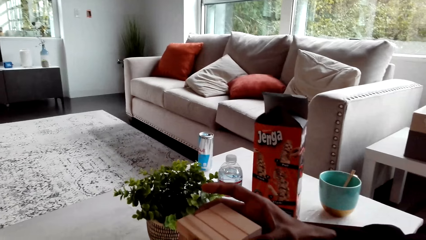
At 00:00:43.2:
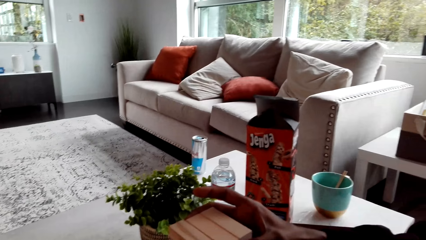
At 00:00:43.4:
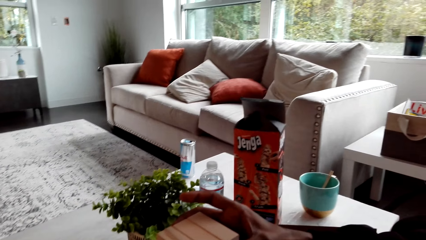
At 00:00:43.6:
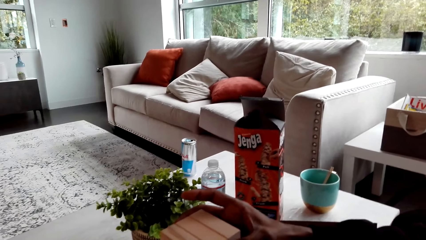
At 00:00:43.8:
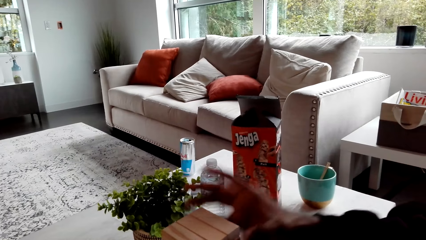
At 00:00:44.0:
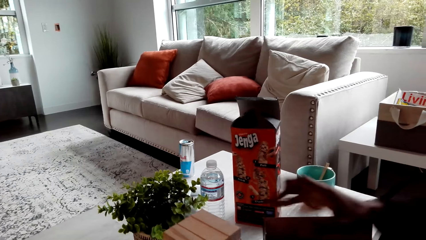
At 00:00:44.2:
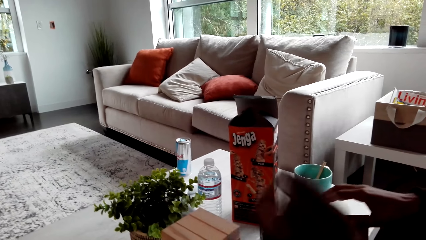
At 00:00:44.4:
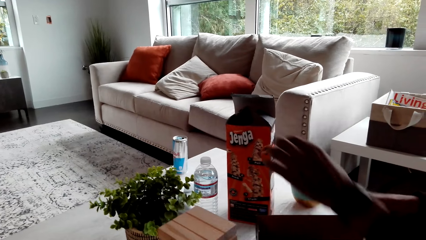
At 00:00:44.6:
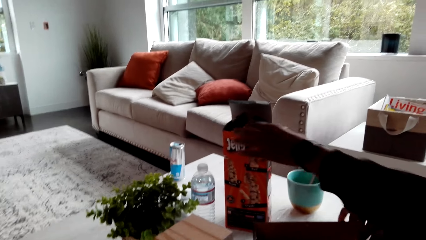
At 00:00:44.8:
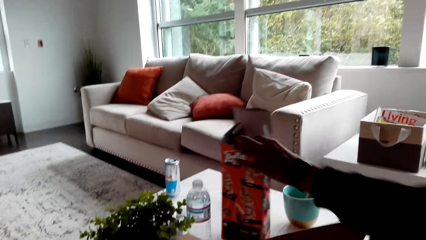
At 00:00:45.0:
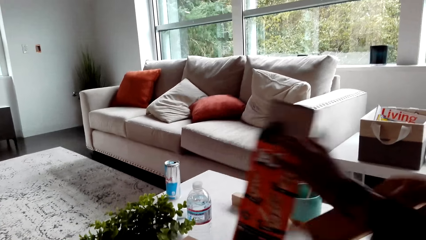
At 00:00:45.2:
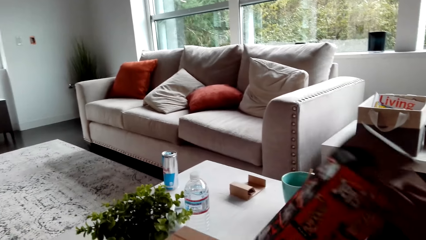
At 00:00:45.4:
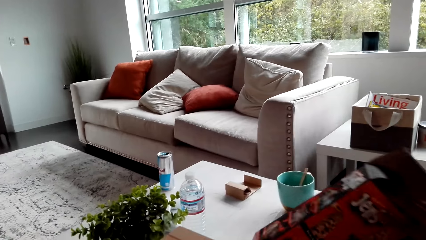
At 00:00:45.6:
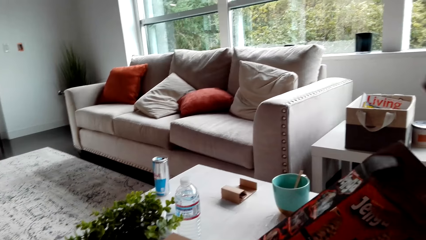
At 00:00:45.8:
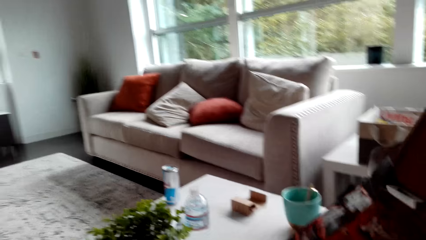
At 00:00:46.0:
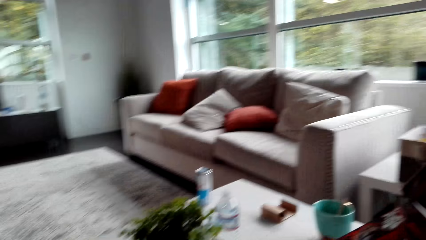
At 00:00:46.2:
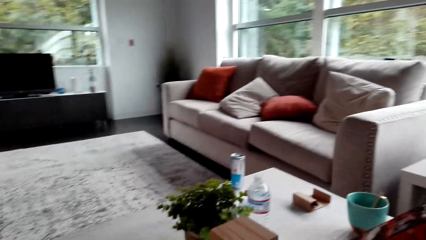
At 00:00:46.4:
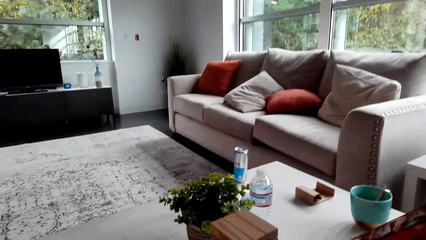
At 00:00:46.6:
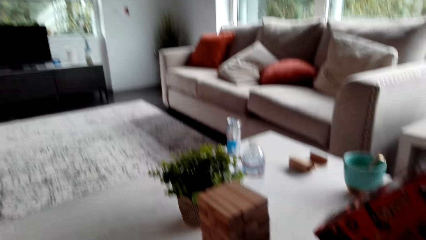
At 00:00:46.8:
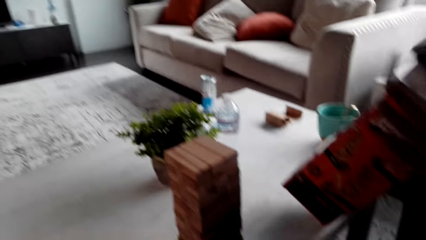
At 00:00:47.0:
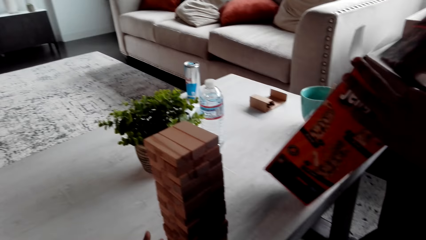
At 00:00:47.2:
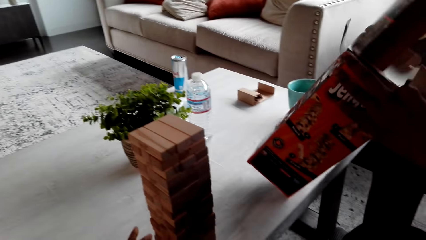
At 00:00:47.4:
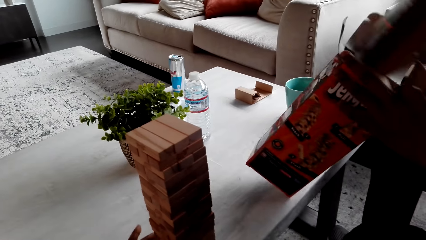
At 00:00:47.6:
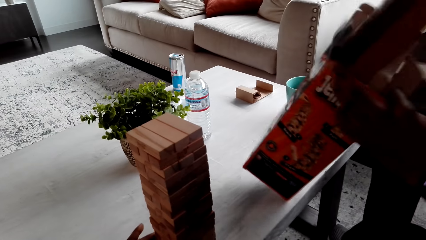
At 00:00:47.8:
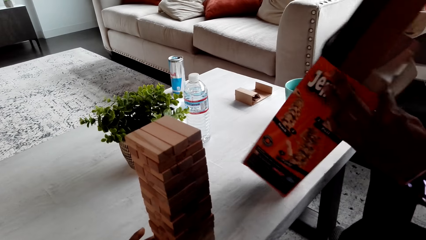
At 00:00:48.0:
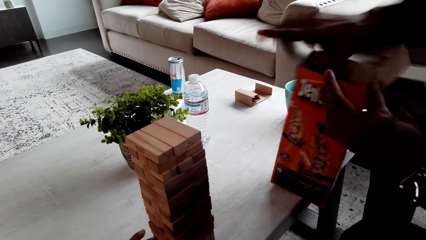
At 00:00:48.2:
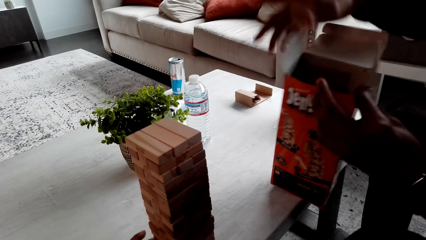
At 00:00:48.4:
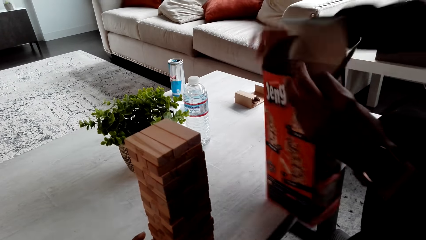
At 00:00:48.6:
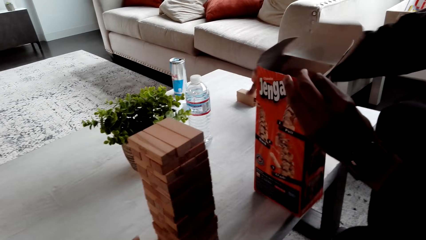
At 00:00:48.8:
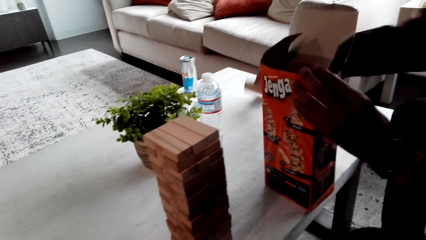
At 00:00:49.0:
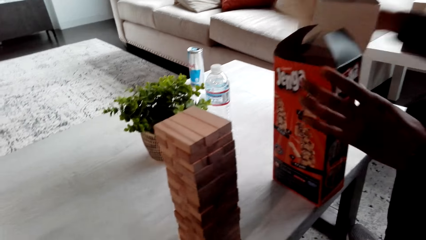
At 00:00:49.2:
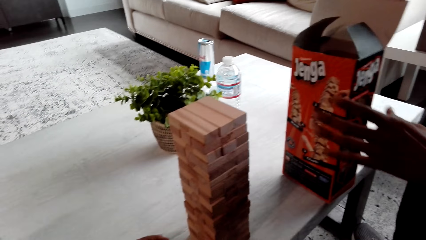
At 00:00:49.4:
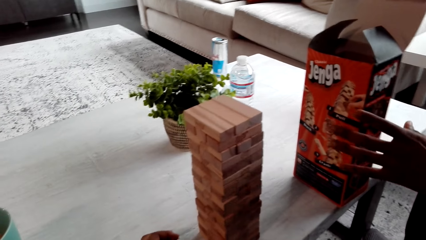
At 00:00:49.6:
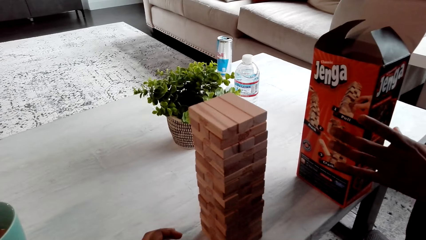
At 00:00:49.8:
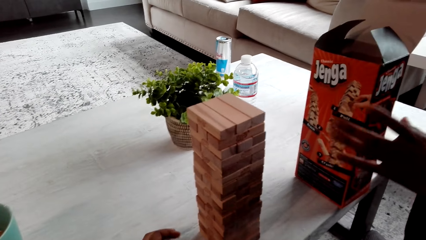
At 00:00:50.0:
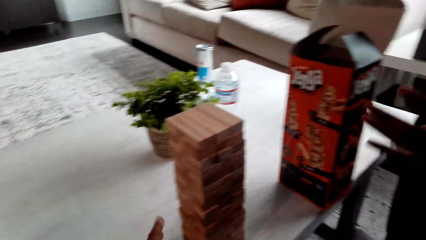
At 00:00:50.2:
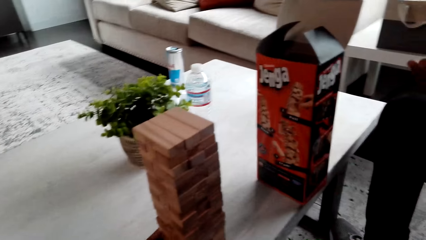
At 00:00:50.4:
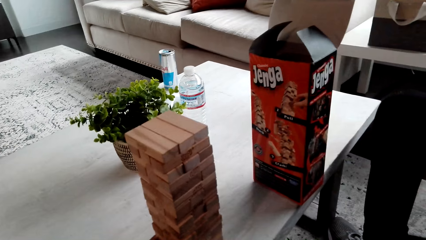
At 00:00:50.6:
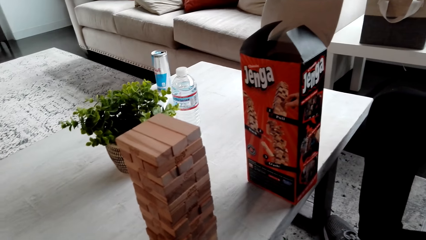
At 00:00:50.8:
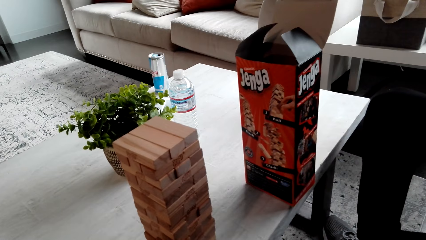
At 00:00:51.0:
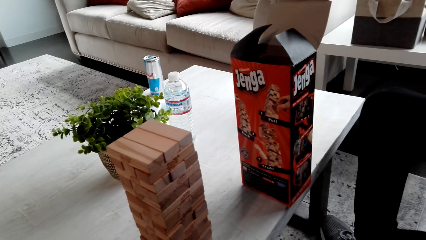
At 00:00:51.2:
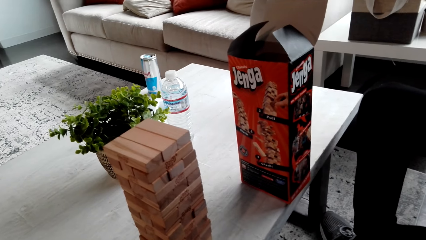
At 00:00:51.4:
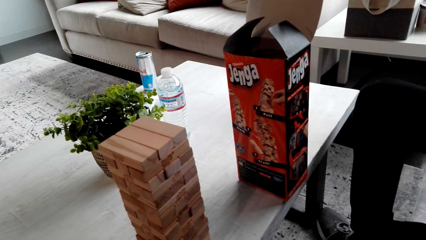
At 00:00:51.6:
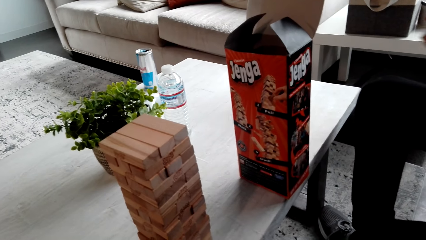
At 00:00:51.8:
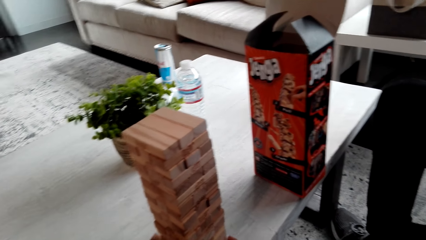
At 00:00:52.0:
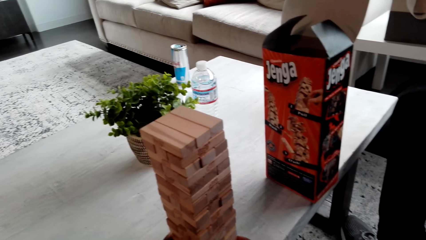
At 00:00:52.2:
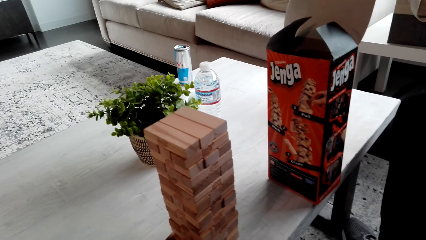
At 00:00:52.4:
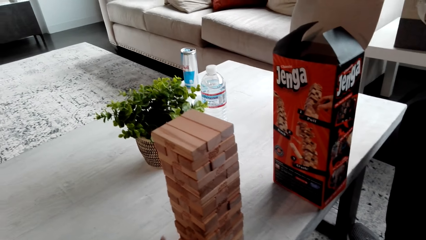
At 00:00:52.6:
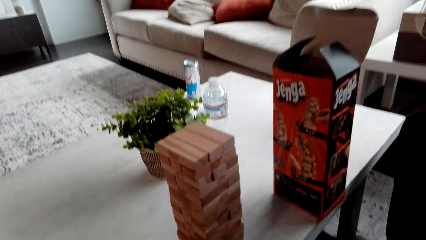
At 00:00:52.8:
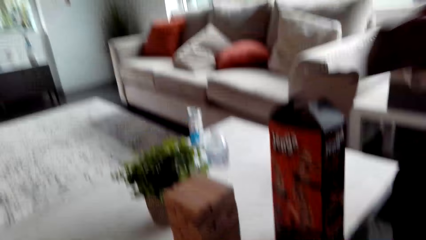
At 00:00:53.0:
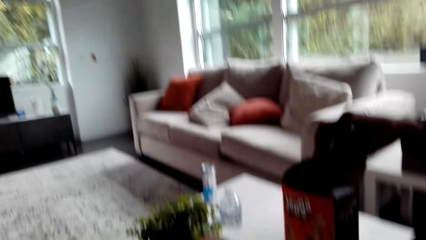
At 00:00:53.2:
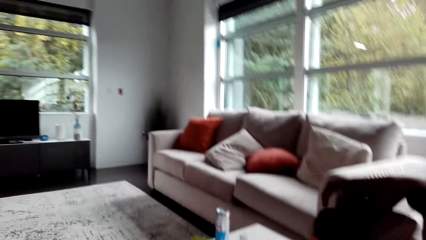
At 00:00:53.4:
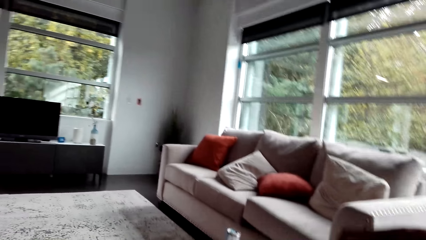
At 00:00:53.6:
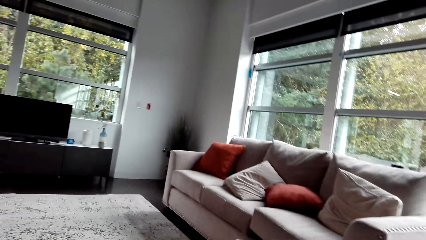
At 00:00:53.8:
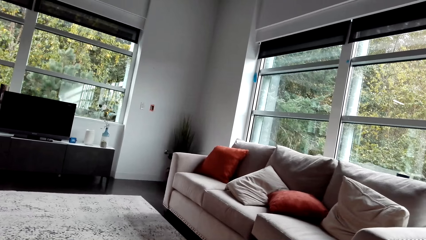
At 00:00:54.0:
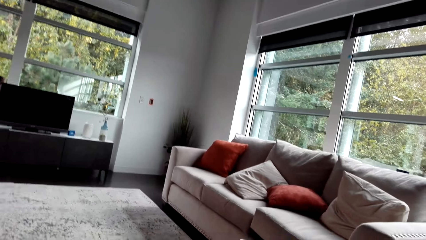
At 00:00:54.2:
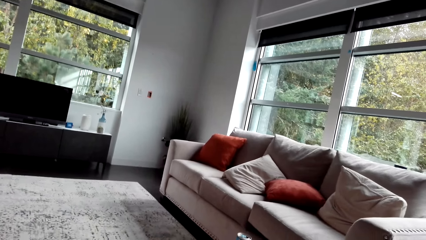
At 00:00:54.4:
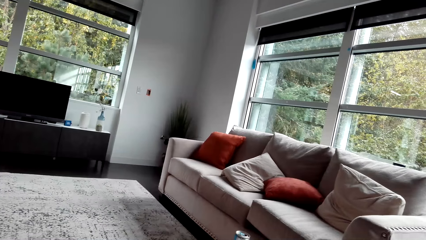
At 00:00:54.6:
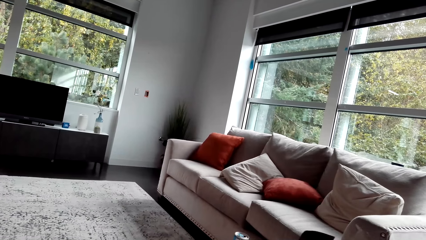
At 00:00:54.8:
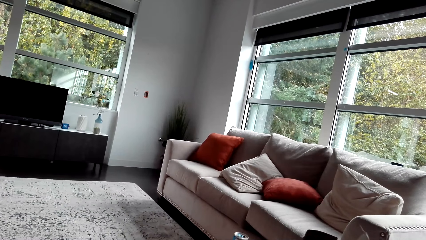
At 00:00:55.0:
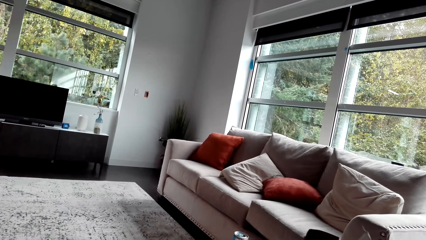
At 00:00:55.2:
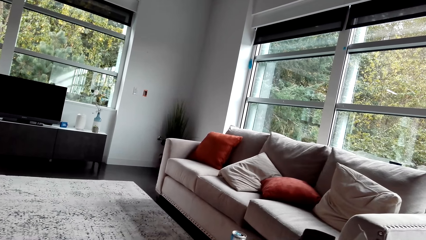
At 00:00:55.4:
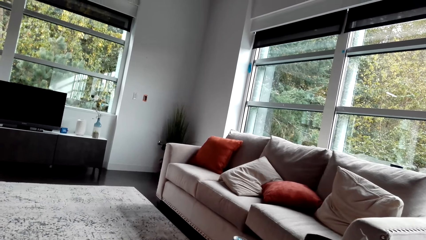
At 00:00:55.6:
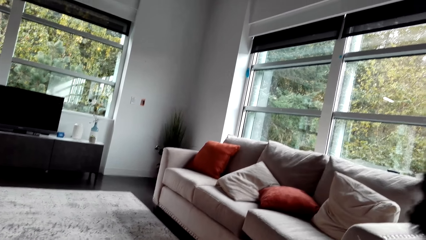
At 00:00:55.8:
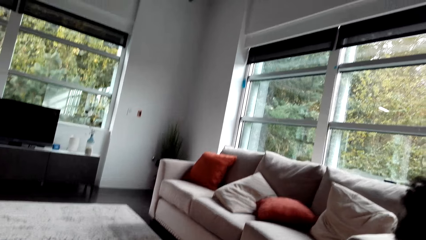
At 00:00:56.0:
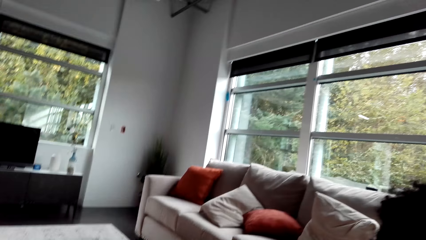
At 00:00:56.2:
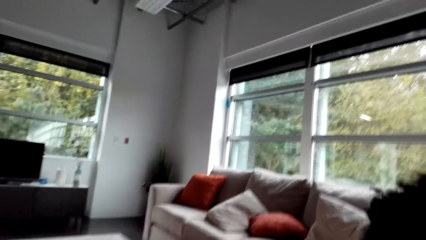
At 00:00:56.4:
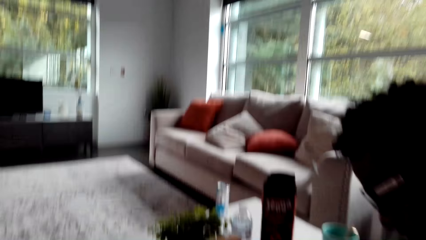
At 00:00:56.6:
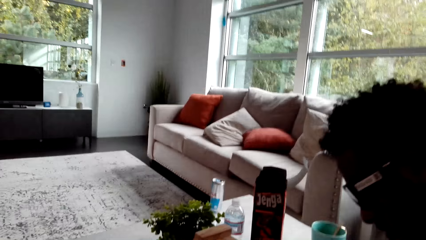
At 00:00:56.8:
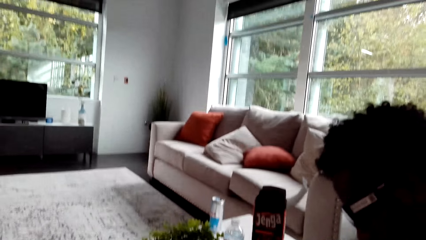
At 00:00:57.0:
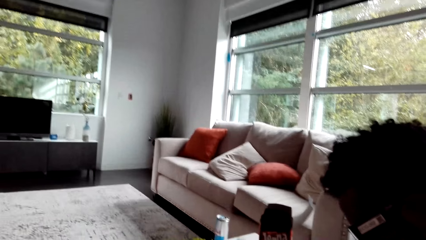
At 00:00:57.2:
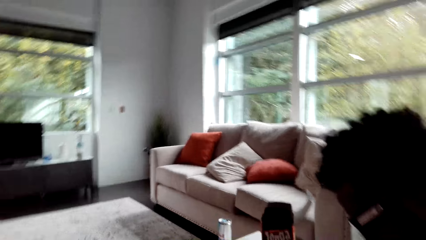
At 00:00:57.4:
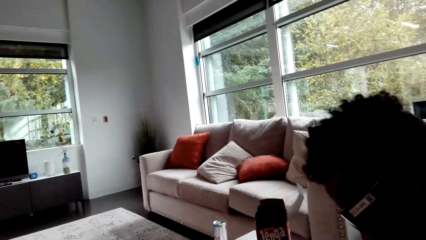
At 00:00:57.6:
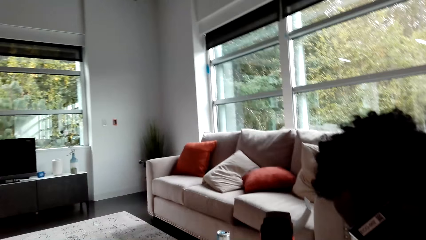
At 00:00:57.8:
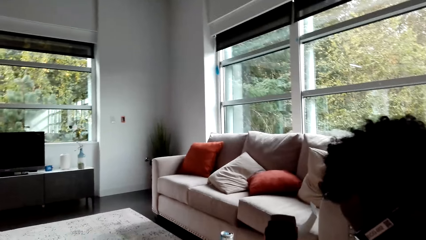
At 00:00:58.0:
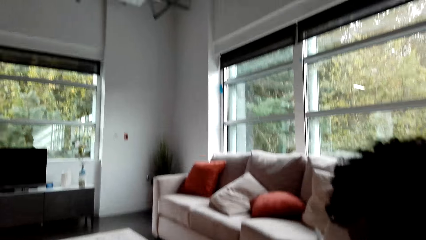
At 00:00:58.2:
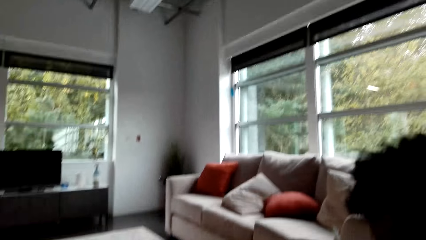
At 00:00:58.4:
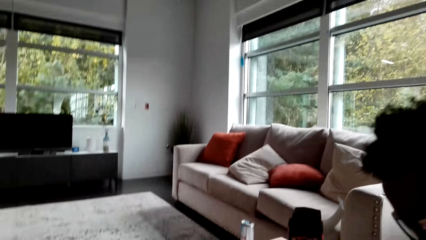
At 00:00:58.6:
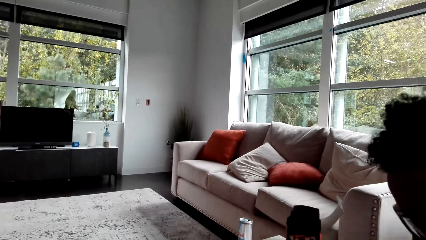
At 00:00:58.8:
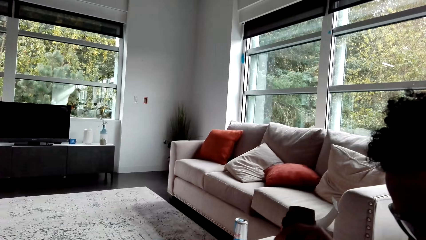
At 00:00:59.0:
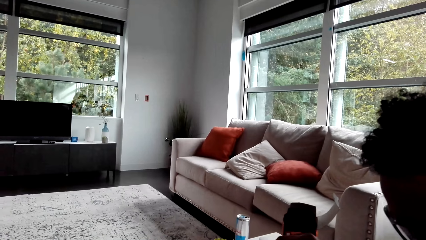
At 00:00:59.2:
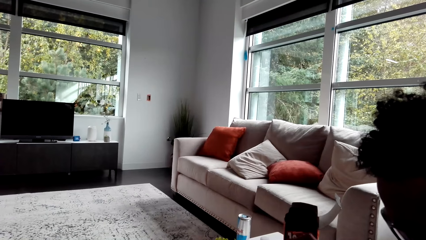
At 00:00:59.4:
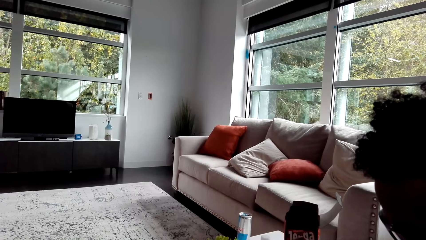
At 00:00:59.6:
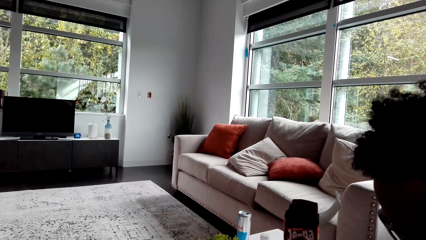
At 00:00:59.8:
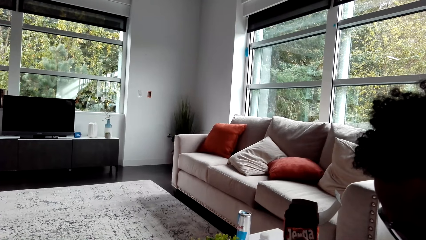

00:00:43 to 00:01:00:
A man picks something on the table. He grabs the Jenga box. He puts something in the box. He picks a piece of carton. He drops the piece of carton in the box. The camera wearer looks around.
